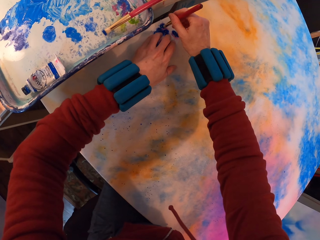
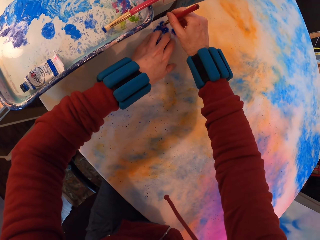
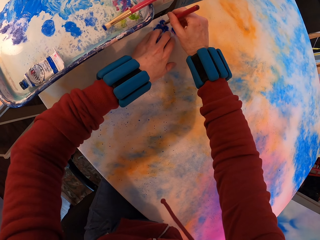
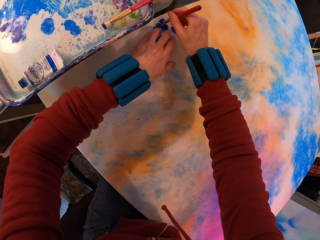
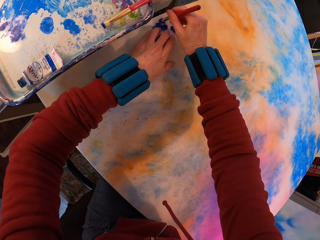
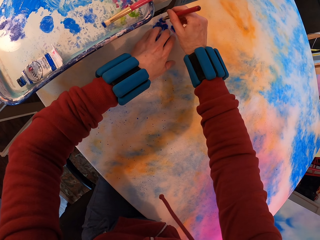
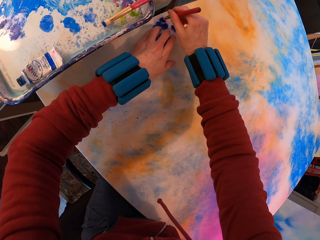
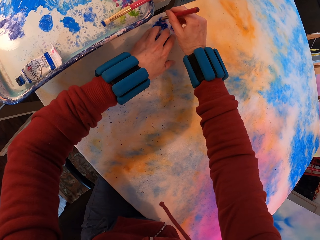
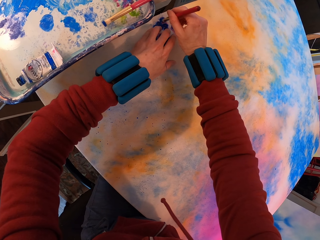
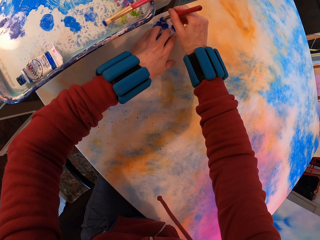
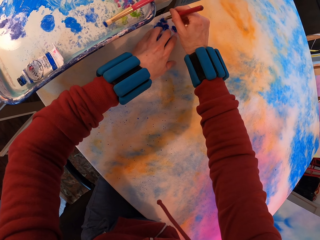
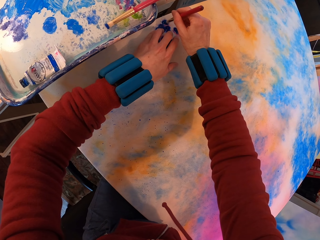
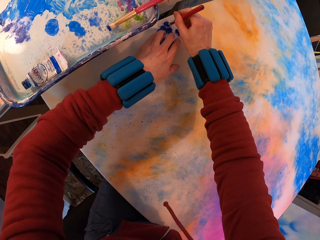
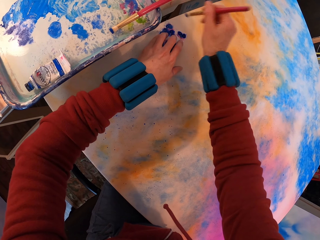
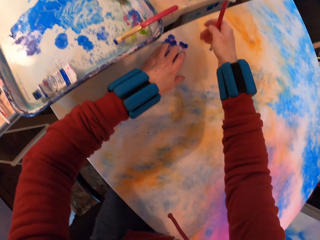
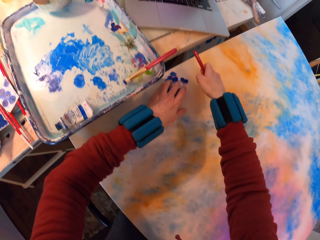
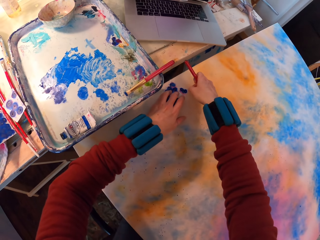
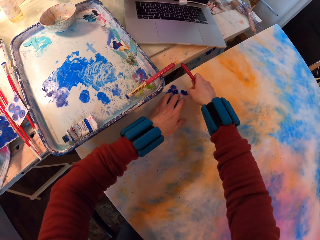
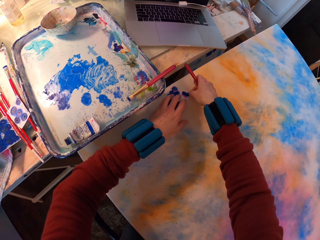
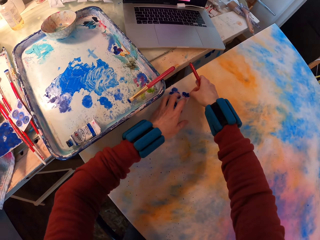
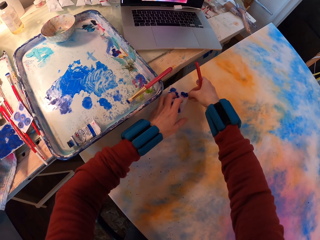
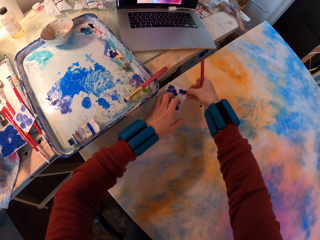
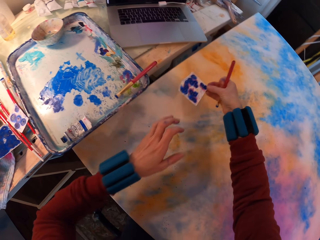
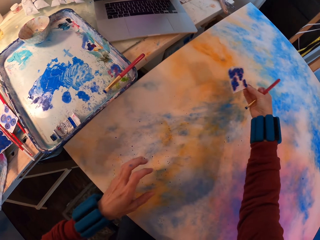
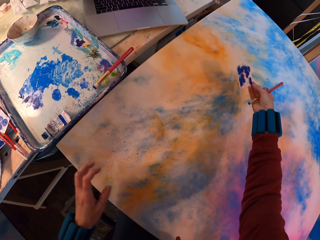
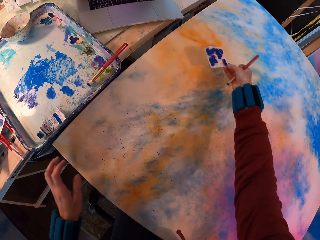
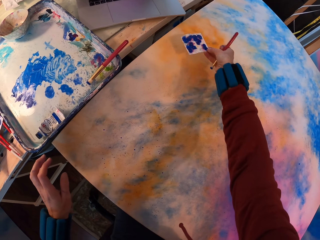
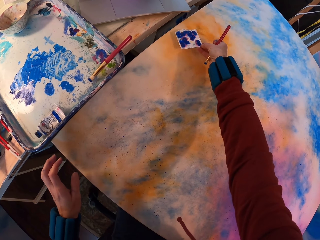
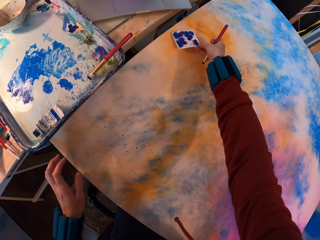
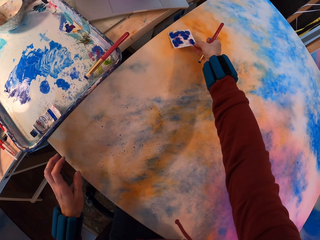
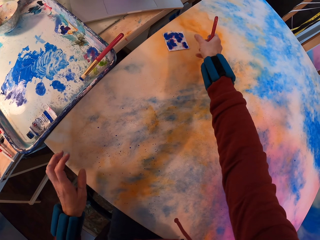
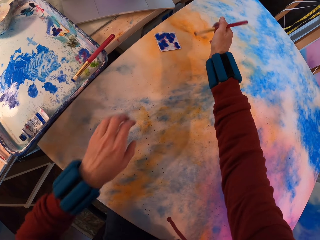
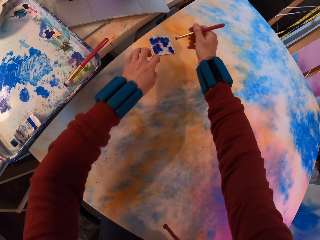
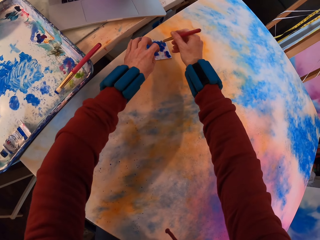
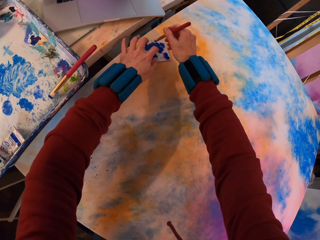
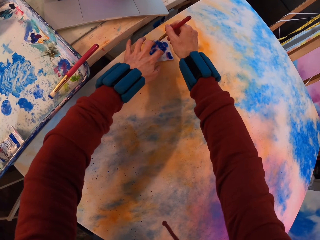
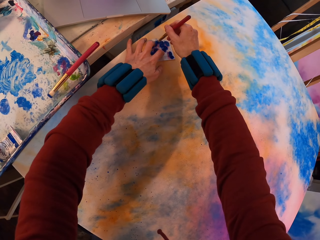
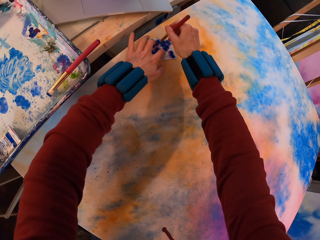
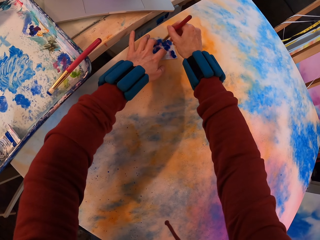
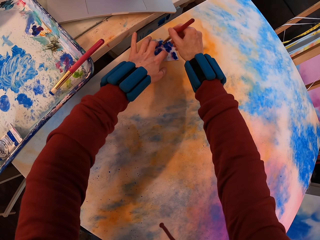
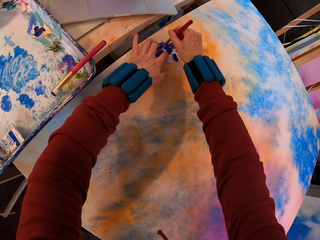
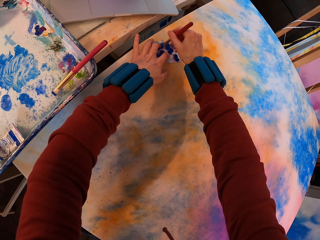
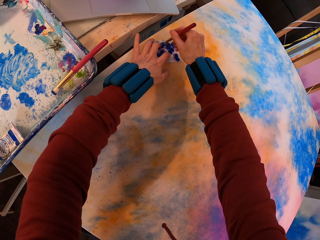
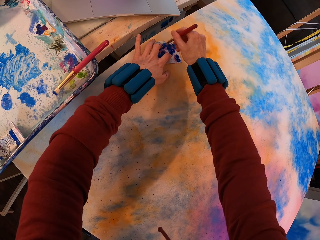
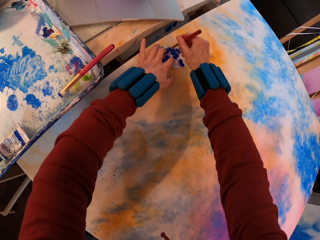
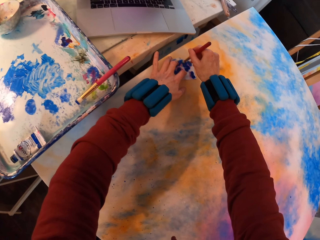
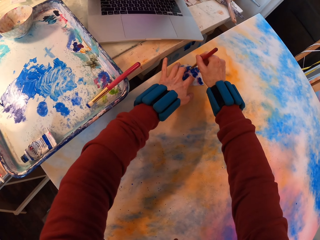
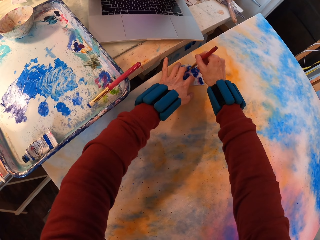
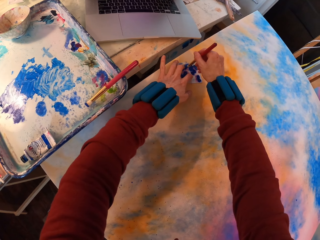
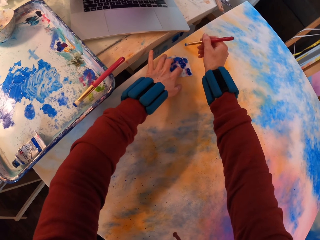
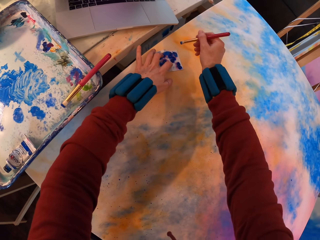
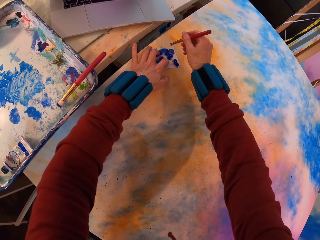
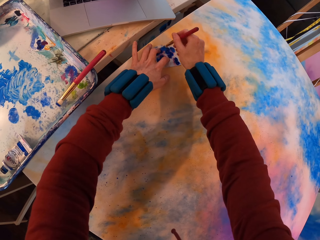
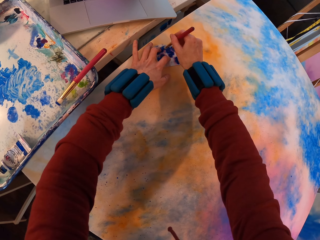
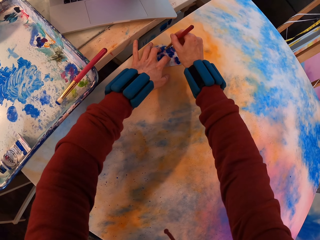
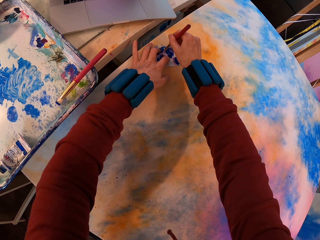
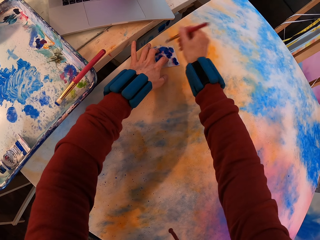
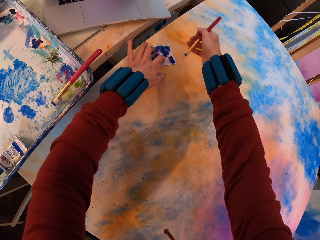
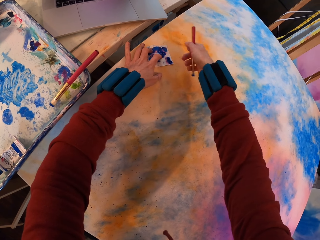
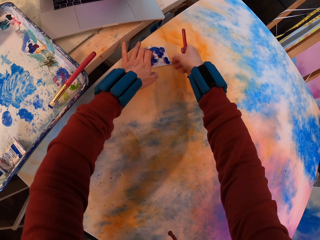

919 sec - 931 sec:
The camera wearer applies paint with a brush on the painting.

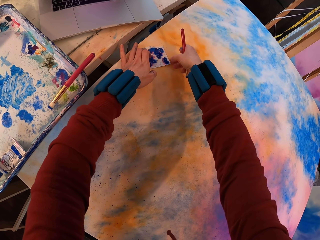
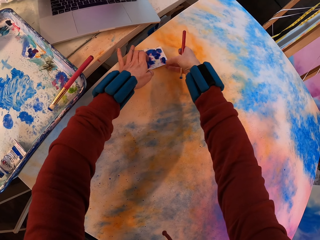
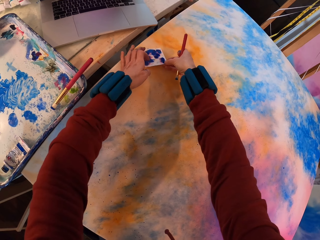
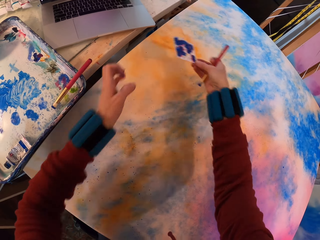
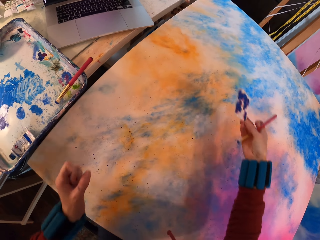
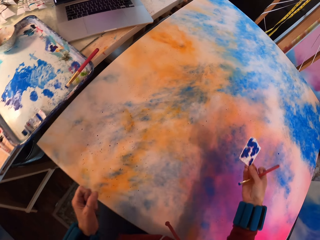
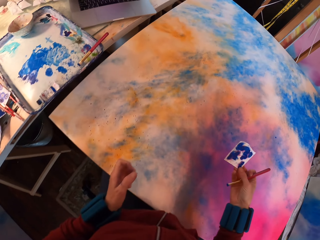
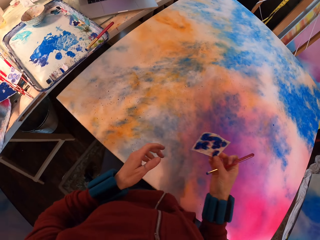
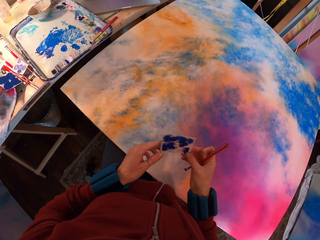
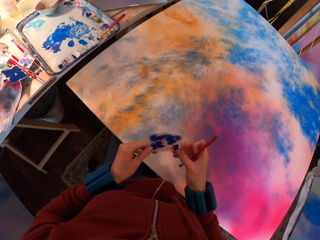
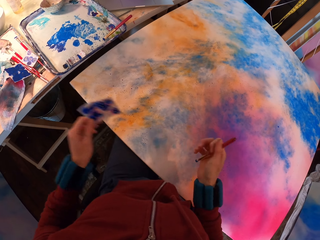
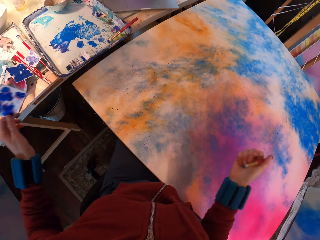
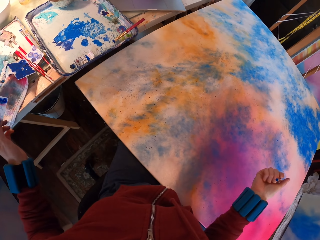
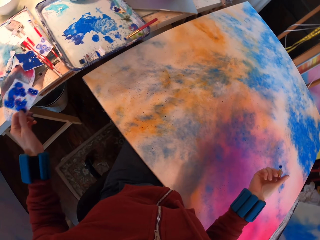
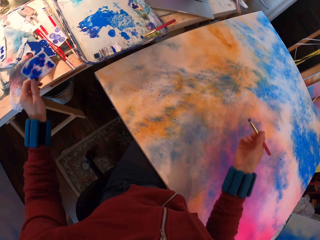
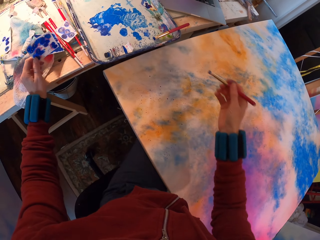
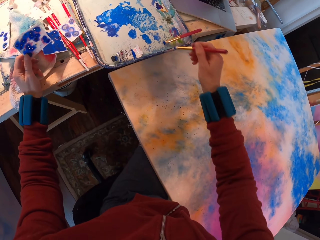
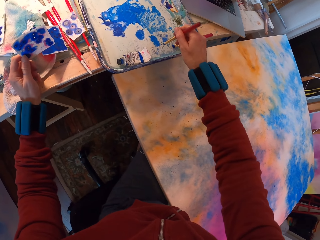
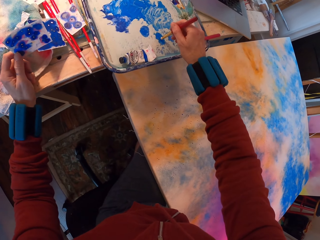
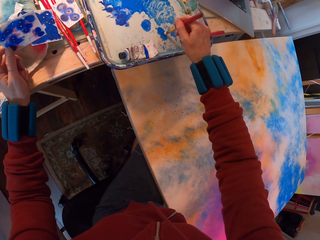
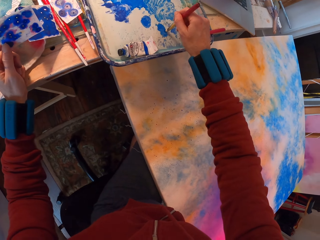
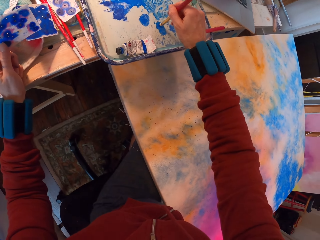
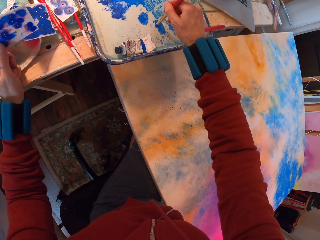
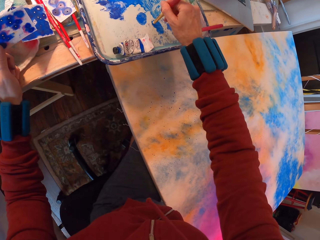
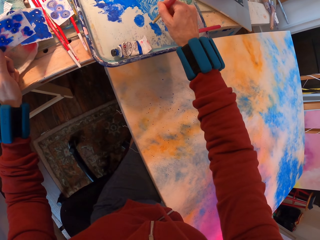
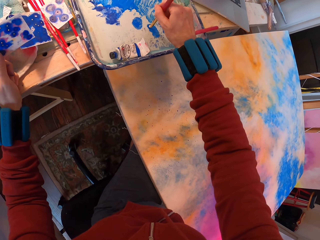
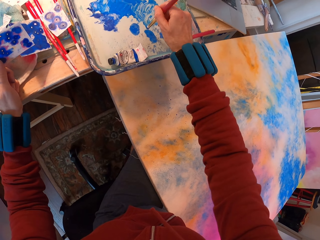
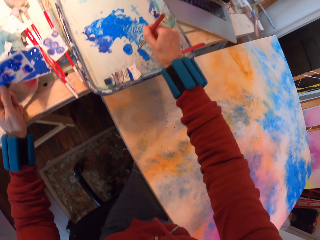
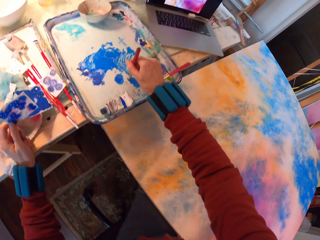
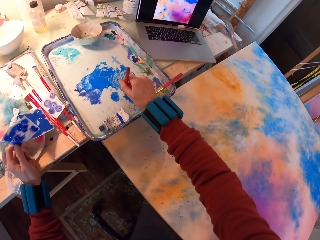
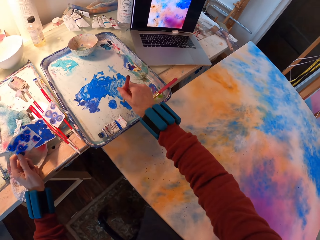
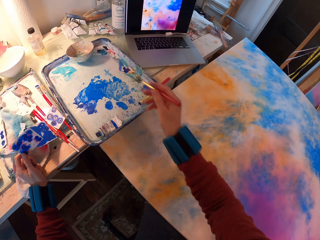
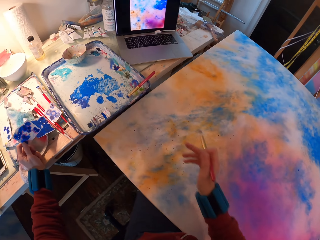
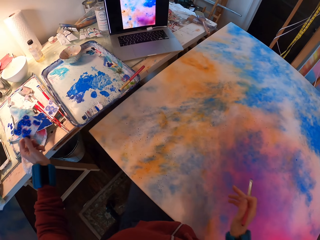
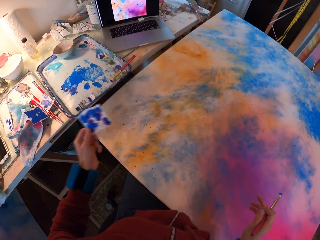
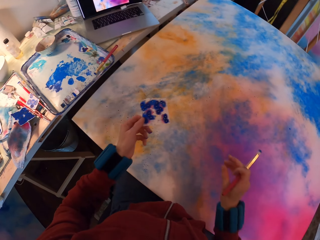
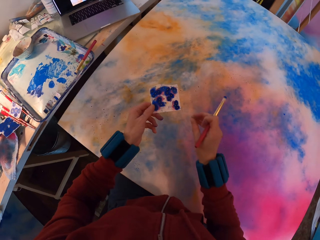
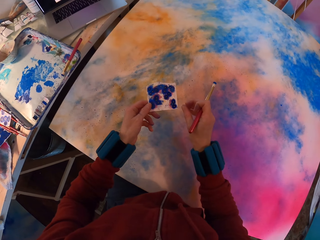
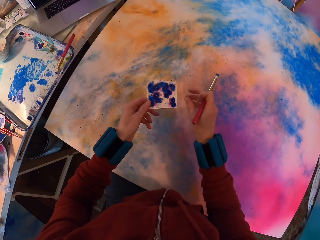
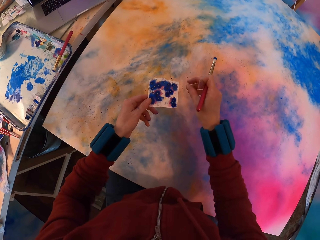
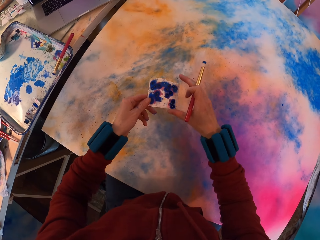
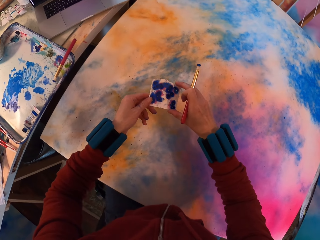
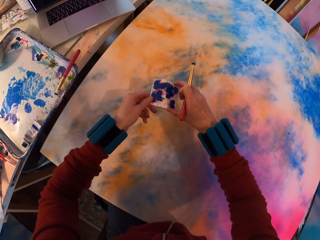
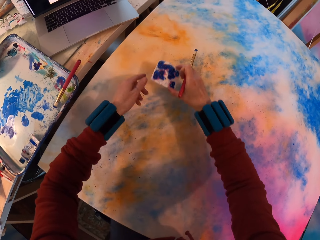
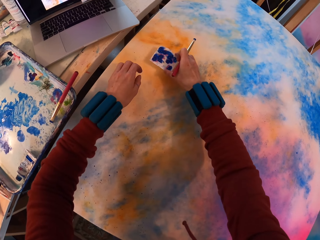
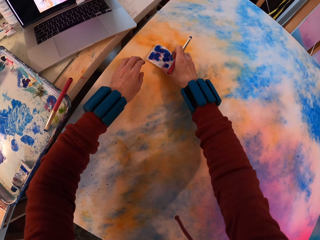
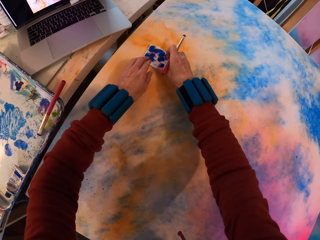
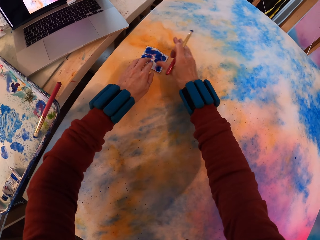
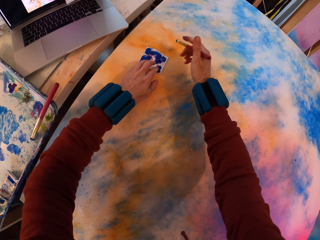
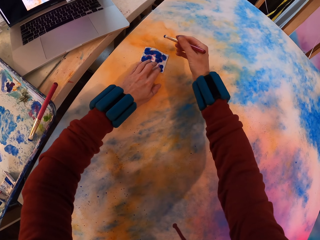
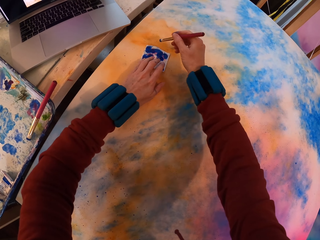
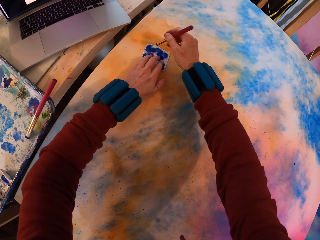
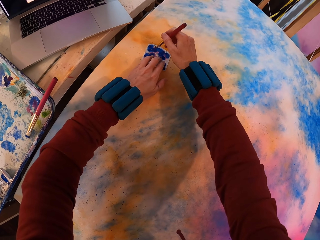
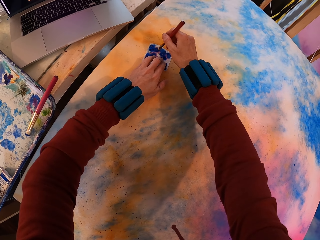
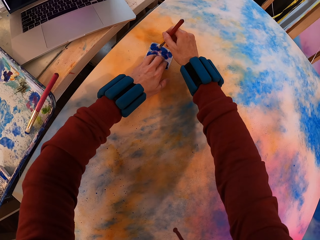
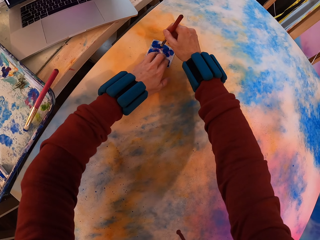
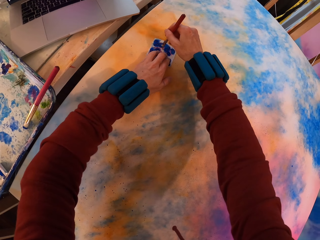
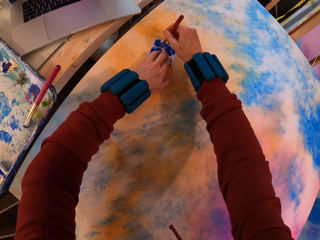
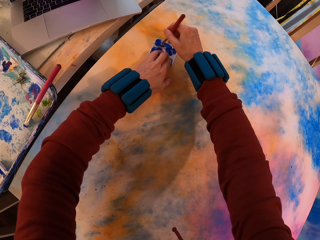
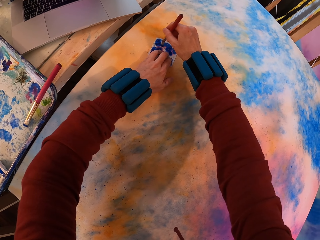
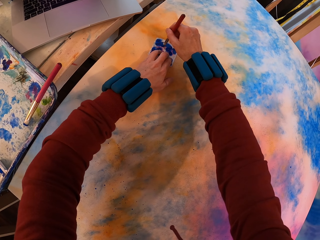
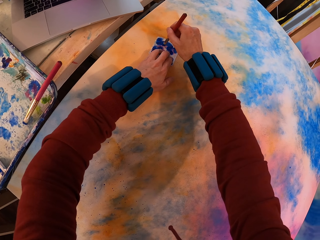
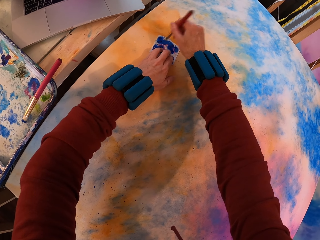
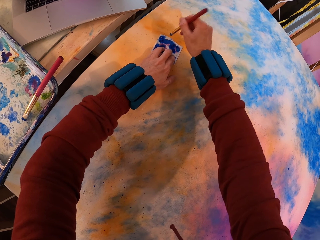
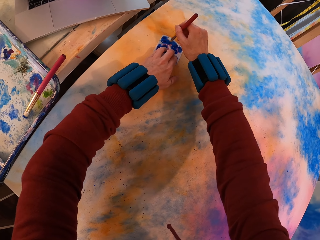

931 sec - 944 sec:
The camera wearer removes the paper. They rub paint on the tray with a brush. They apply paint with a brush on the painting.
